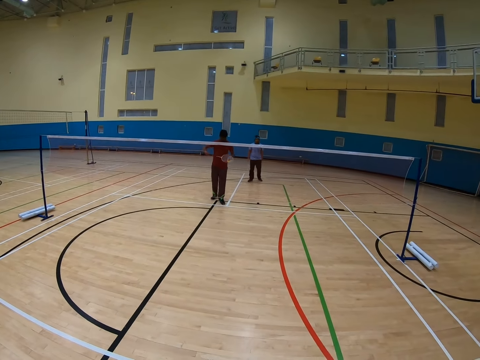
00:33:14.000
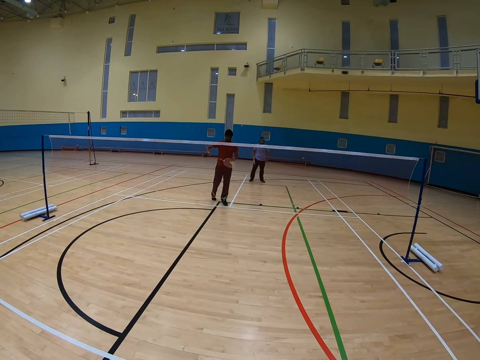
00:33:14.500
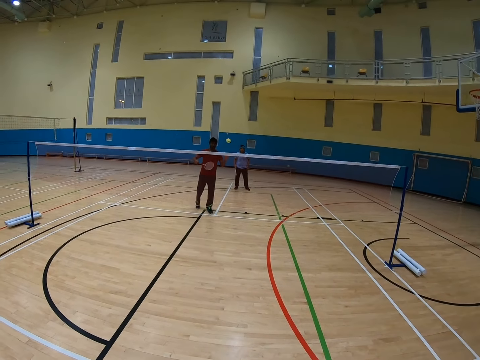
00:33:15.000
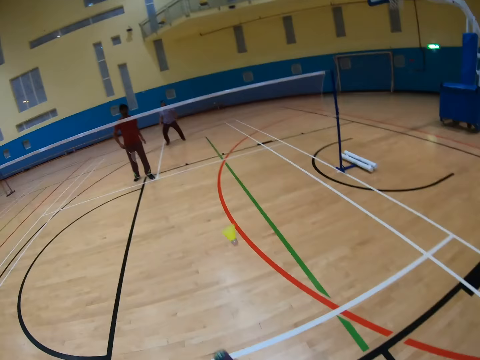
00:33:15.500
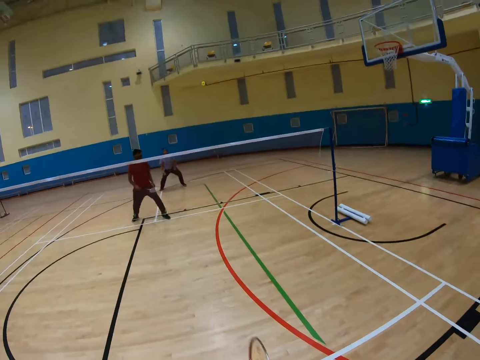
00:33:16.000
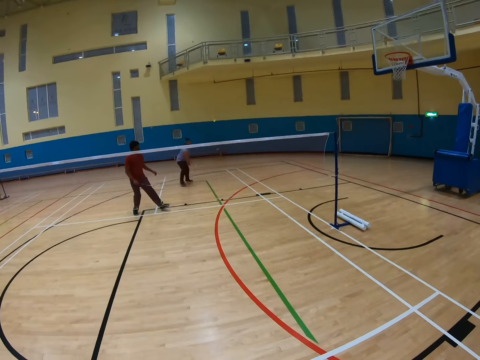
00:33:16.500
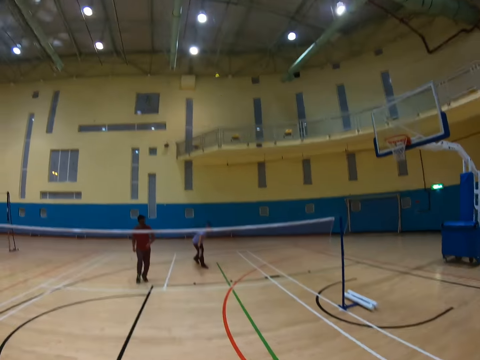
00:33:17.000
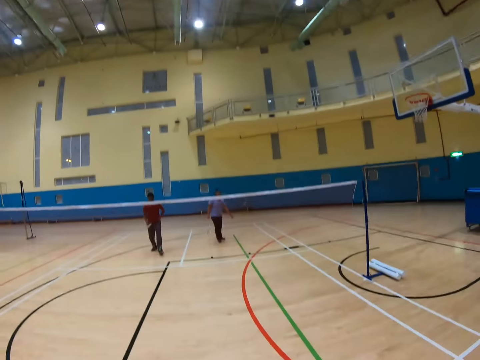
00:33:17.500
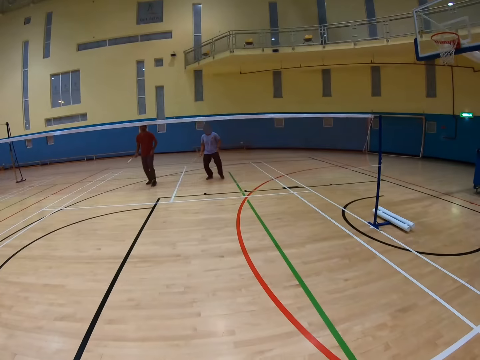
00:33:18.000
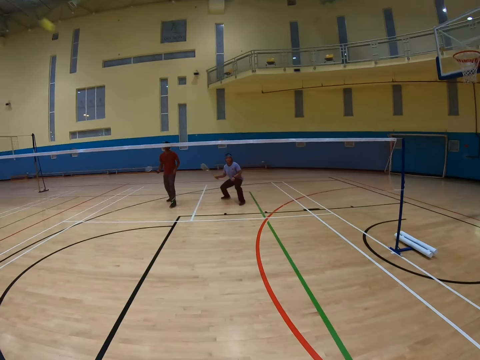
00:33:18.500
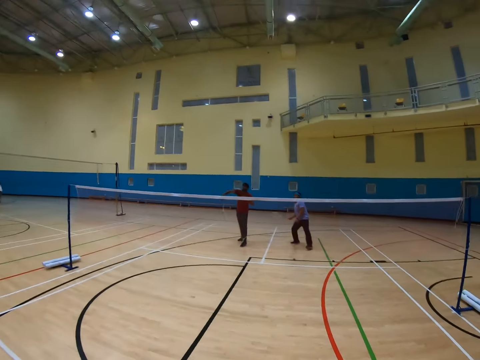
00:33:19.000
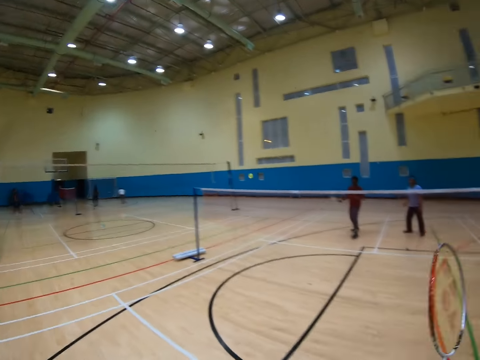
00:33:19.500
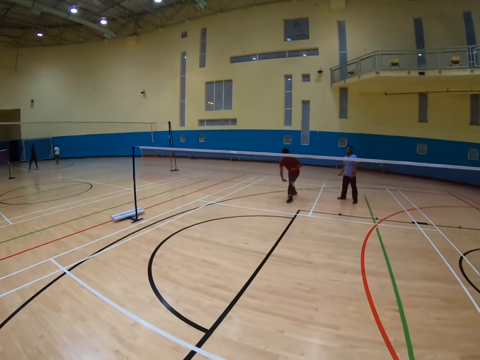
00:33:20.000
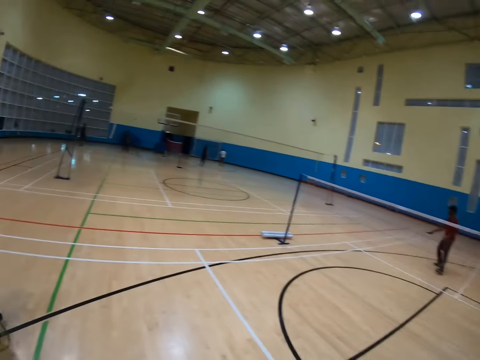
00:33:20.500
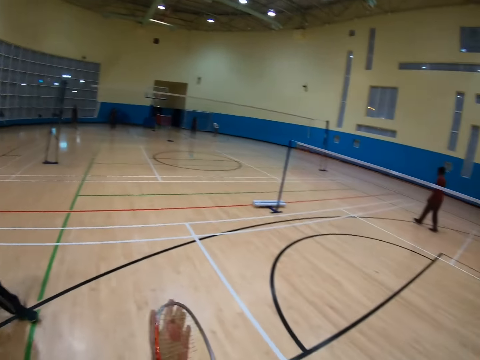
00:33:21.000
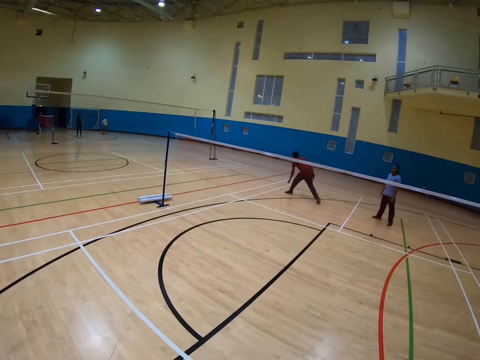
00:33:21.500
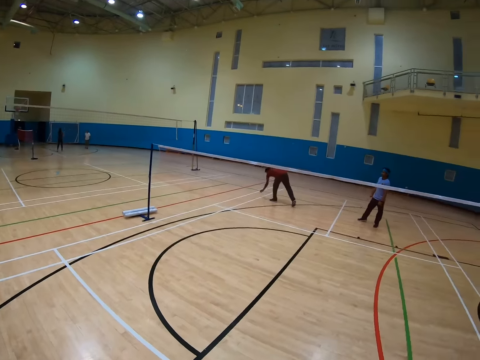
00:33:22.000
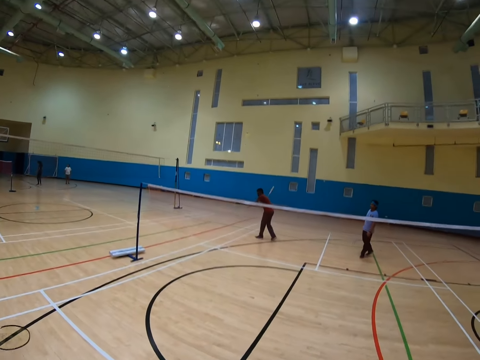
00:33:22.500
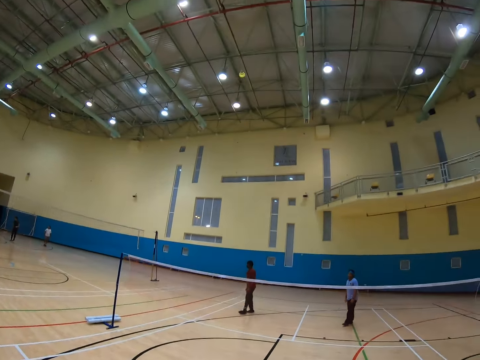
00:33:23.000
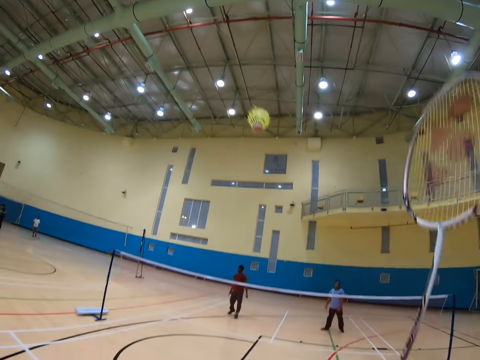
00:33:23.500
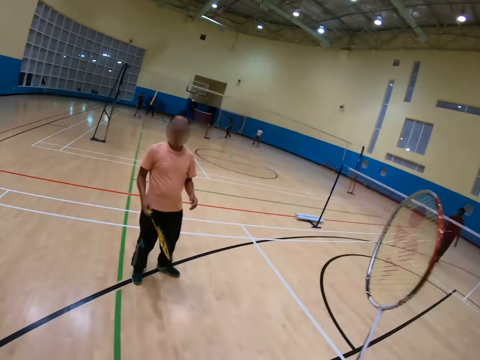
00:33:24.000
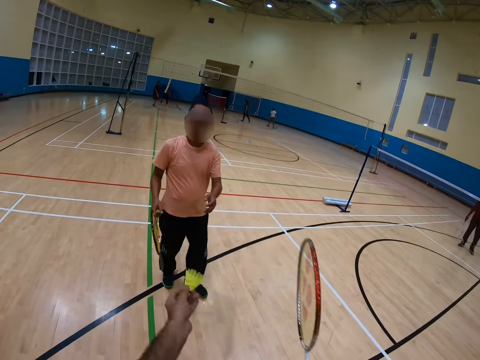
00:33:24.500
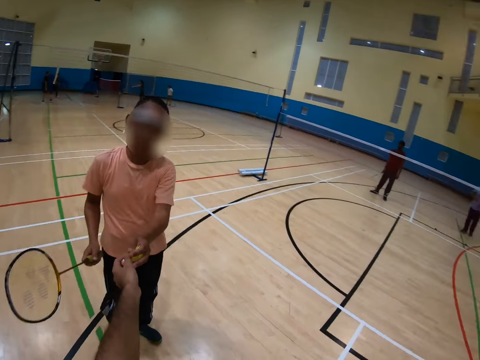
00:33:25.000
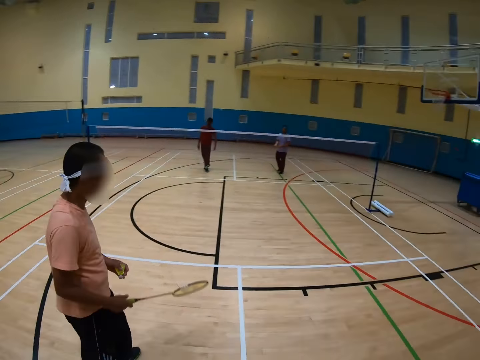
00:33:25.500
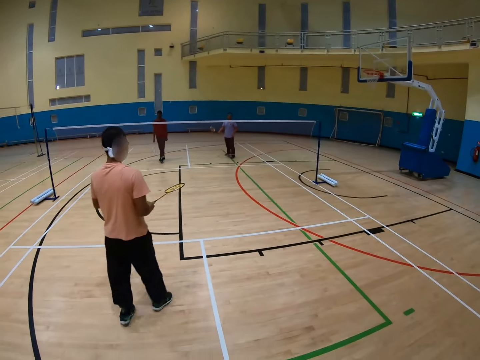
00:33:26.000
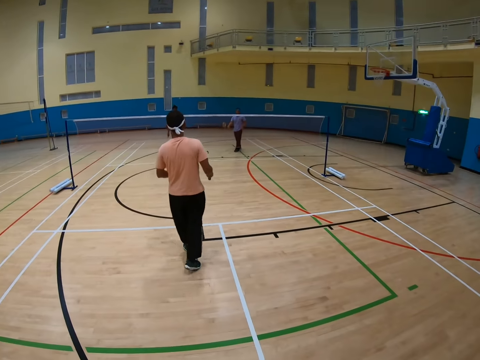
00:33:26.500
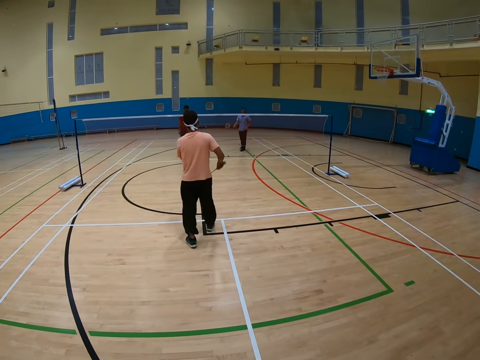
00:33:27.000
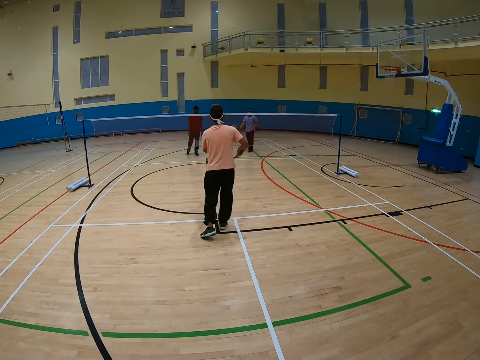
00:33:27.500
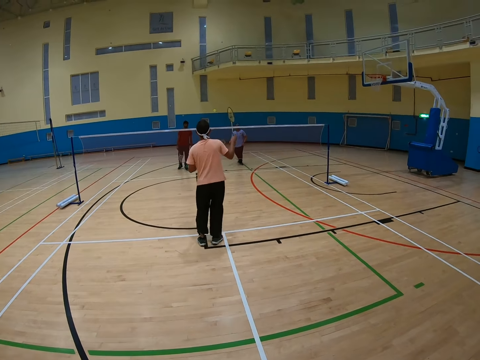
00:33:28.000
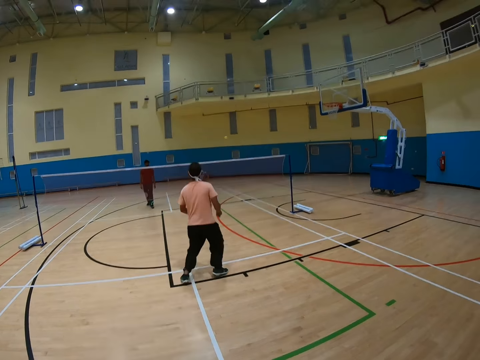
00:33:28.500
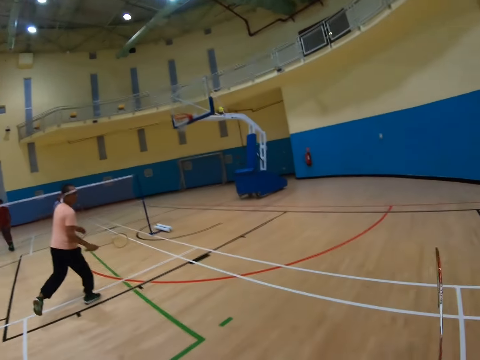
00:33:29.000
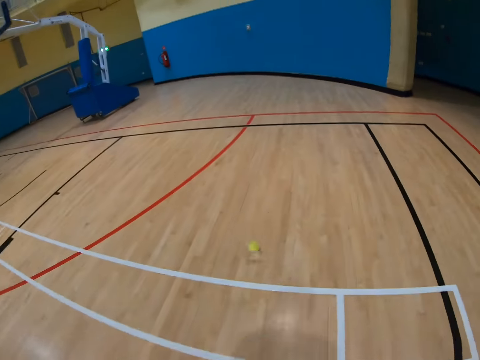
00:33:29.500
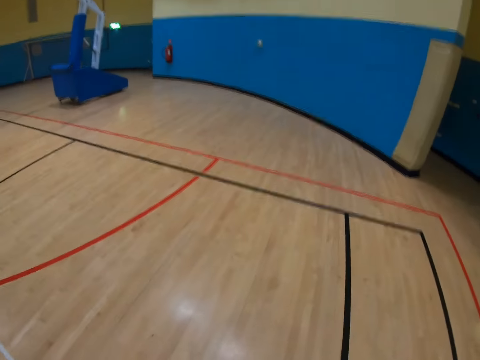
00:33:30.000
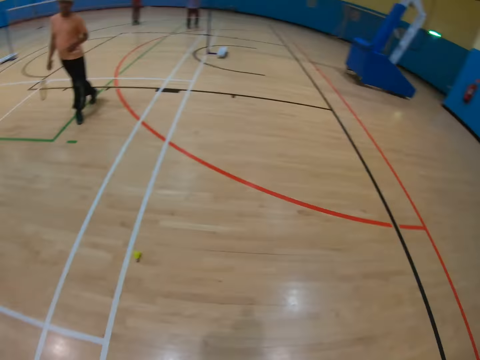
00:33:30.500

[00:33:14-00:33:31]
A man throws the shuttlecock. The camera wearer throws the shuttlecock. Another man throws the shuttlecock. The first man throws the shuttlecock, picks up the shuttlecock, and throws the shuttlecock. The camera wearer catches the shuttlecock. A third man takes the shuttlecock from the camera wearer. The third man throws the shuttlecock.

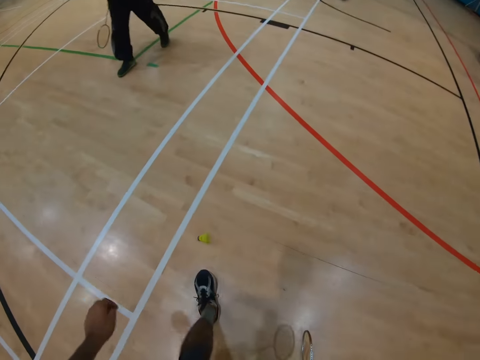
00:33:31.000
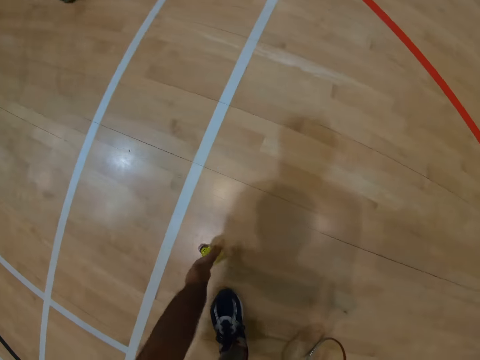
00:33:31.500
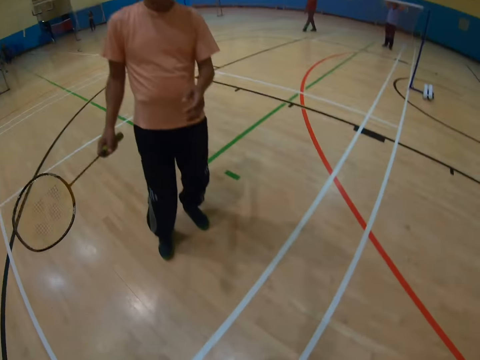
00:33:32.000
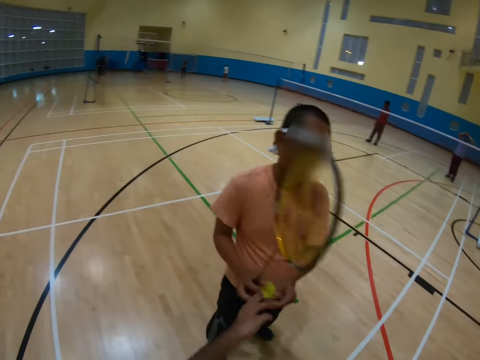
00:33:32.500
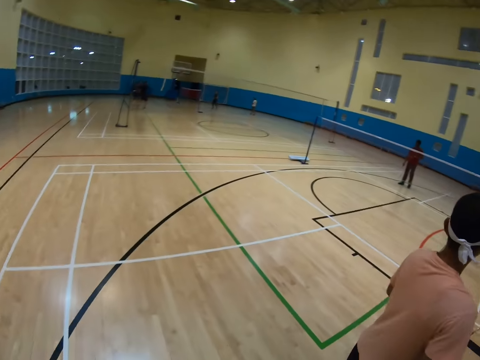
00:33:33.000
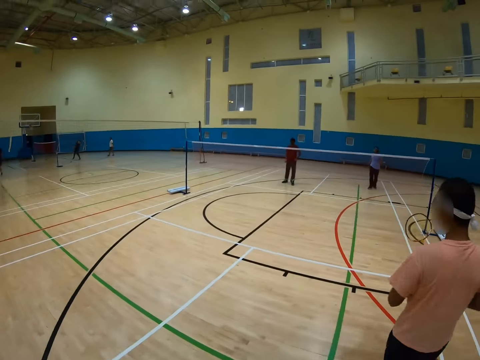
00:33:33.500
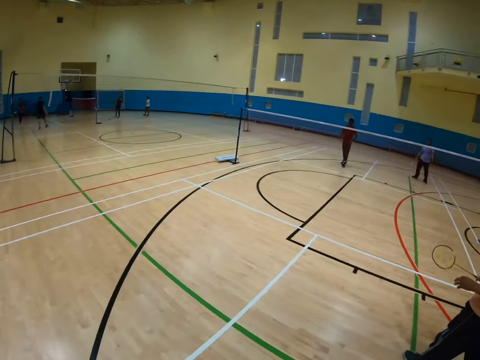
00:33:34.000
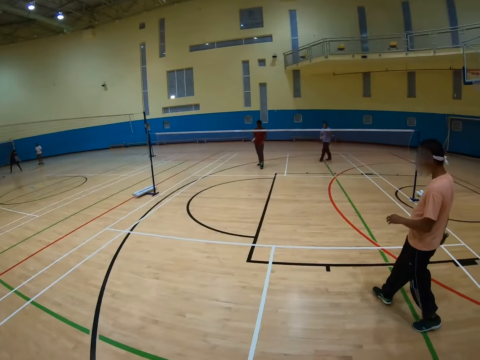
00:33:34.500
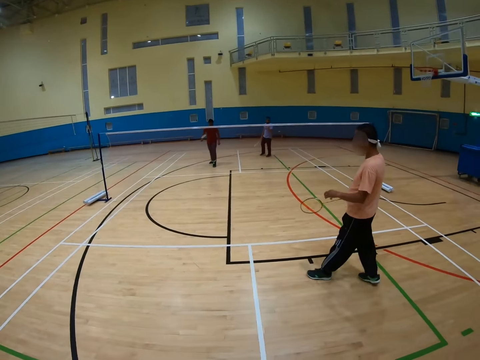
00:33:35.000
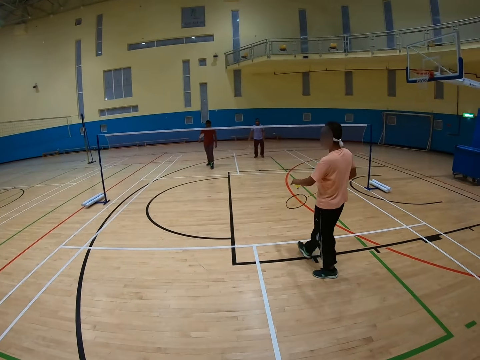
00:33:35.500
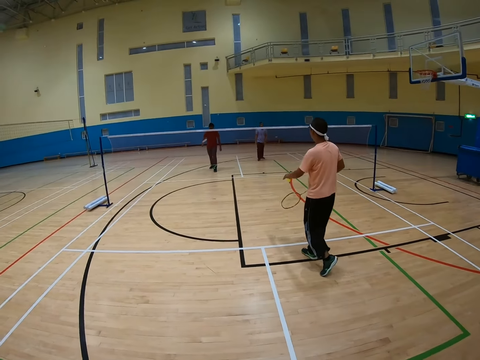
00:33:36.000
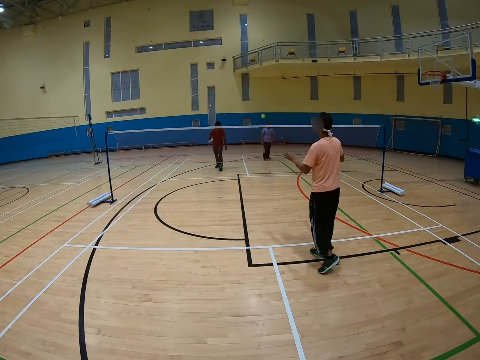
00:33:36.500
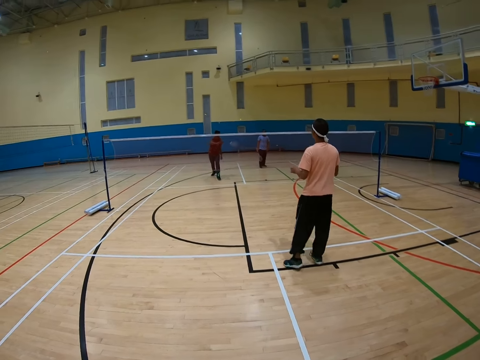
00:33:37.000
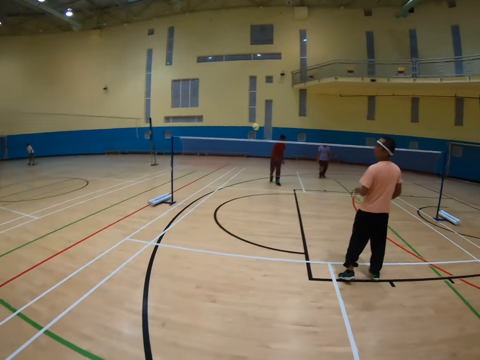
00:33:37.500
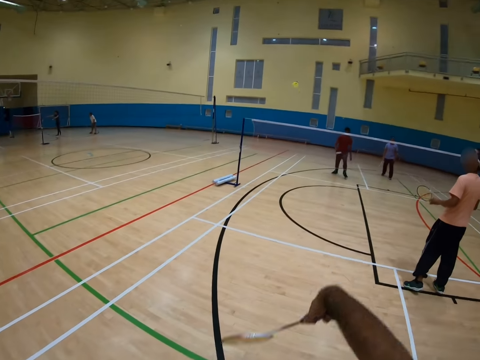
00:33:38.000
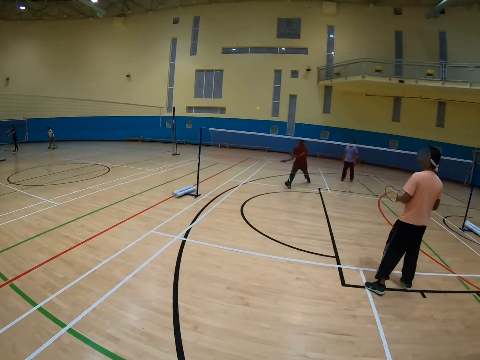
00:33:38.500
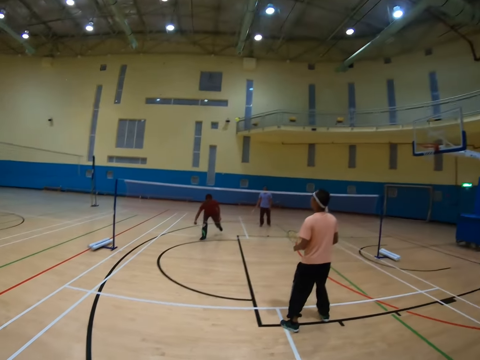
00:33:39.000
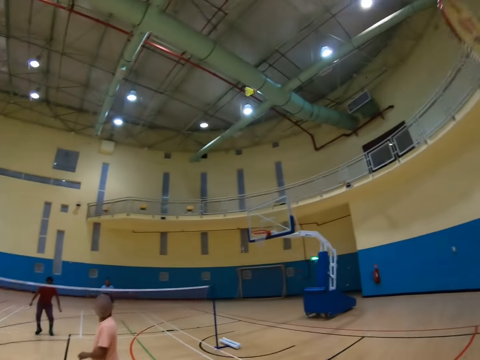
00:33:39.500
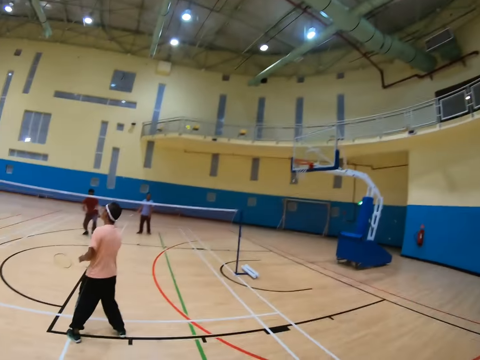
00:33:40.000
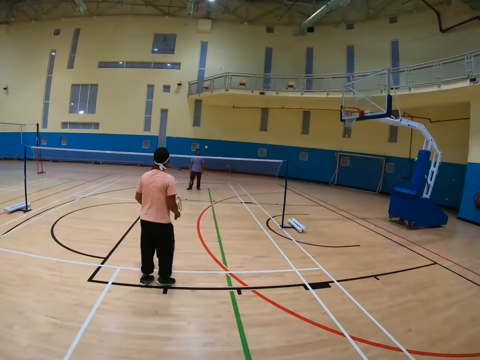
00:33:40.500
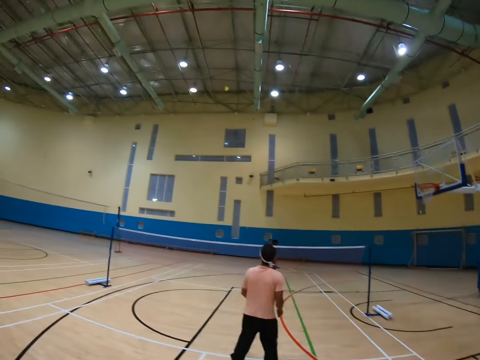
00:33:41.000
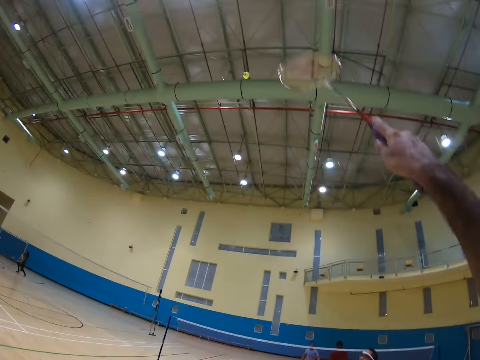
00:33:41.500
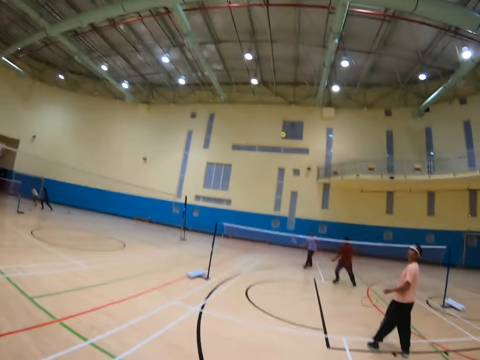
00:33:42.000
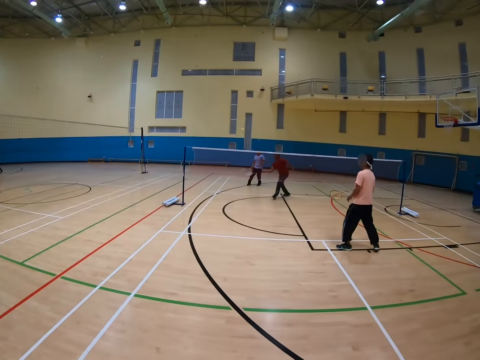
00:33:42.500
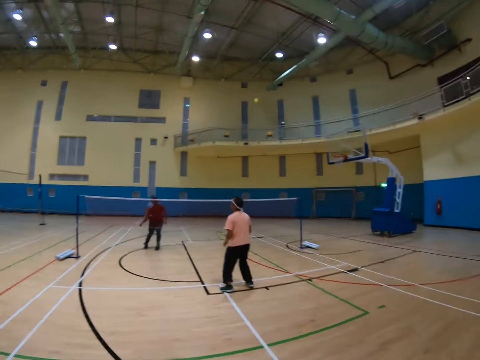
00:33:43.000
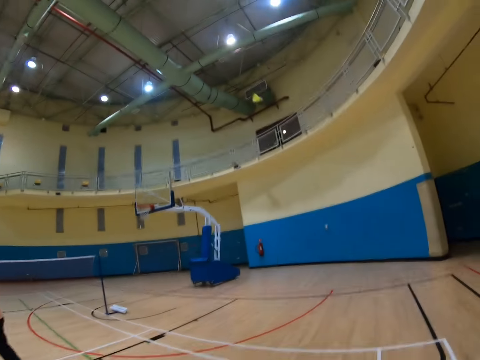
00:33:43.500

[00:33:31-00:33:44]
The camera wearer picks up the shuttlecock. A man takes the shuttlecock from the camera wearer. The man throws the shuttlecock. Another man throws the shuttlecock. The camera wearer throws the shuttlecock. The other man throws the shuttlecock. The camera wearer throws the shuttlecock. The other man throws the shuttlecock. The camera wearer throws the shuttlecock. They play badminton. The other man throws the shuttlecock.
